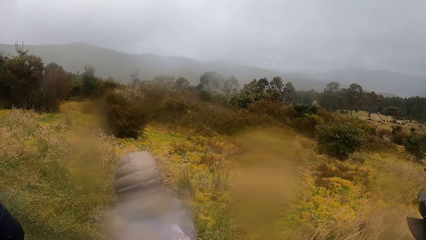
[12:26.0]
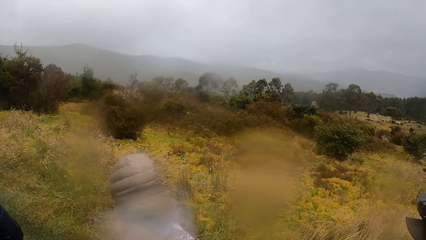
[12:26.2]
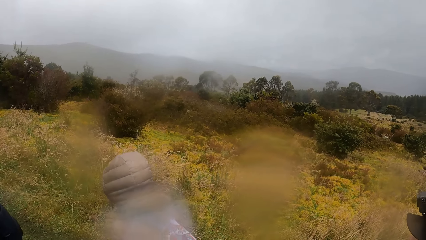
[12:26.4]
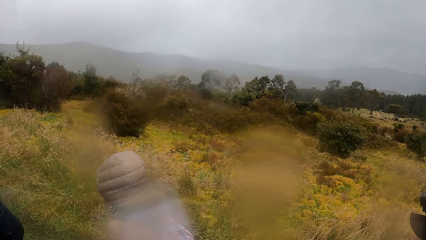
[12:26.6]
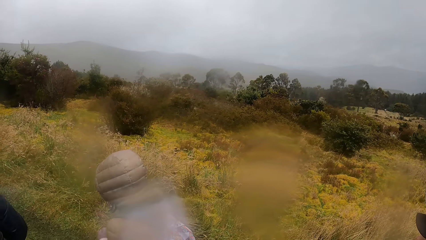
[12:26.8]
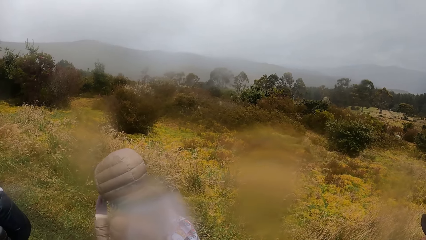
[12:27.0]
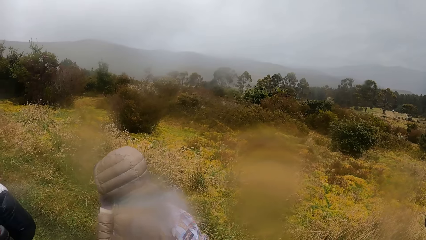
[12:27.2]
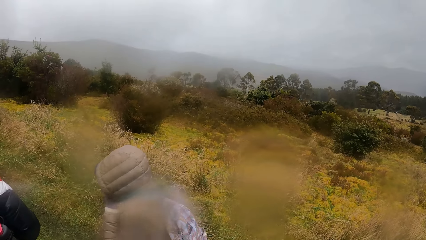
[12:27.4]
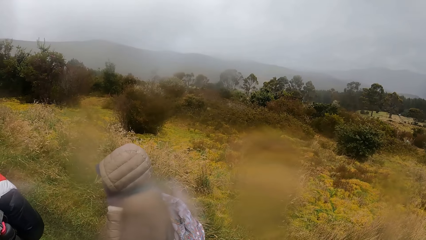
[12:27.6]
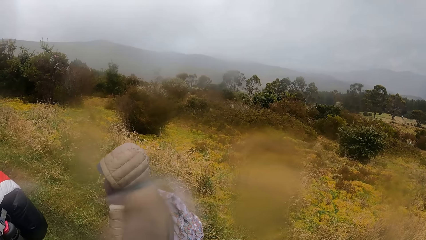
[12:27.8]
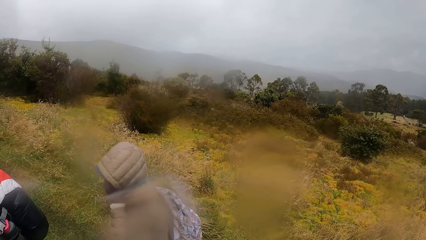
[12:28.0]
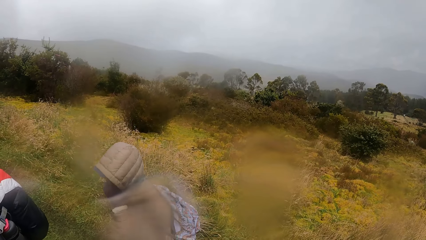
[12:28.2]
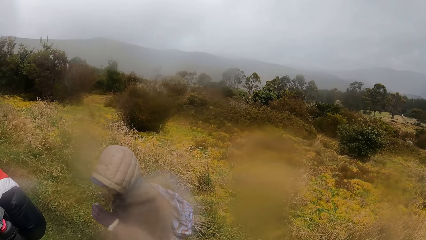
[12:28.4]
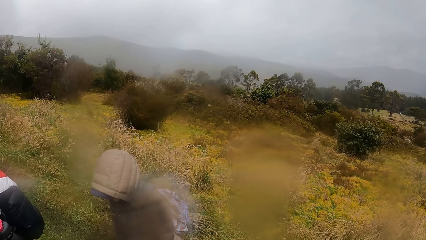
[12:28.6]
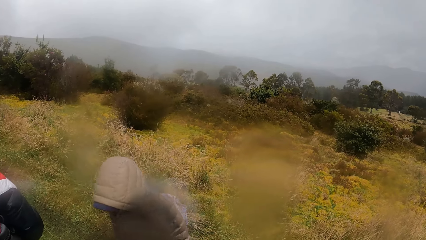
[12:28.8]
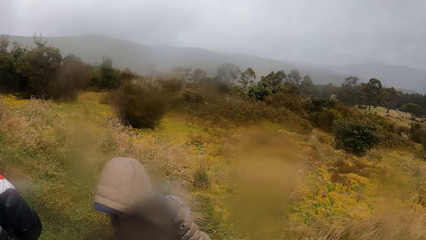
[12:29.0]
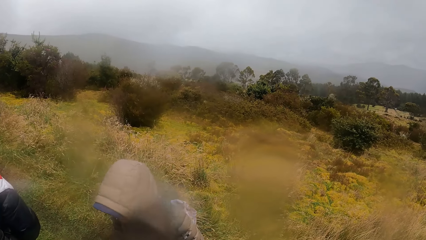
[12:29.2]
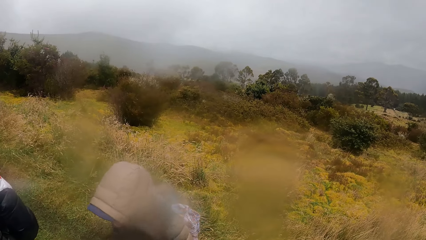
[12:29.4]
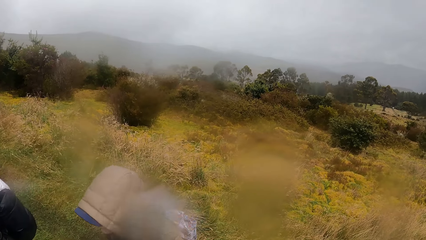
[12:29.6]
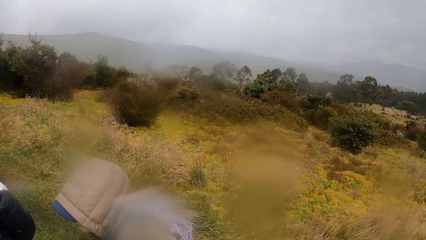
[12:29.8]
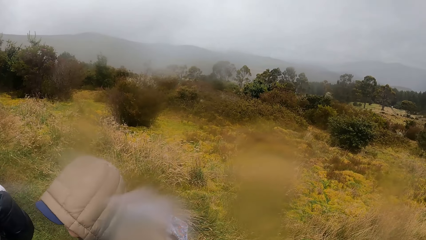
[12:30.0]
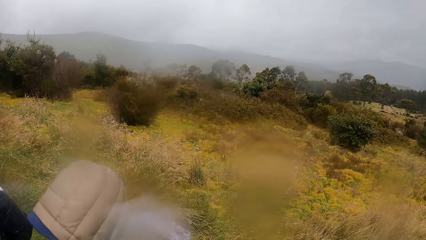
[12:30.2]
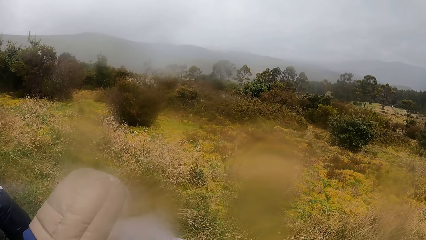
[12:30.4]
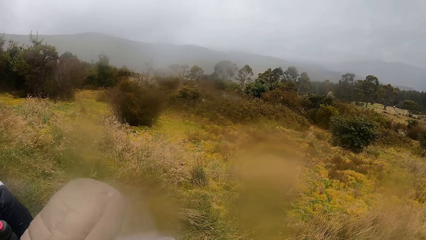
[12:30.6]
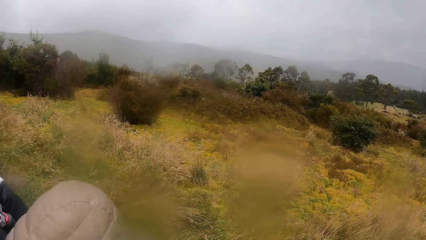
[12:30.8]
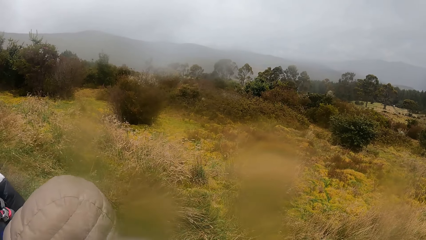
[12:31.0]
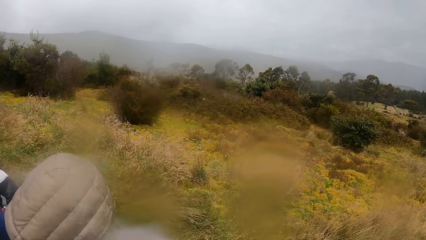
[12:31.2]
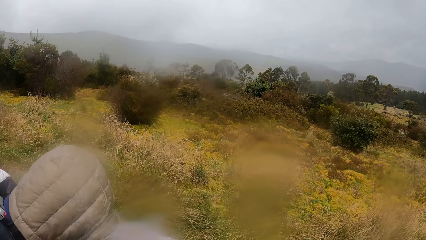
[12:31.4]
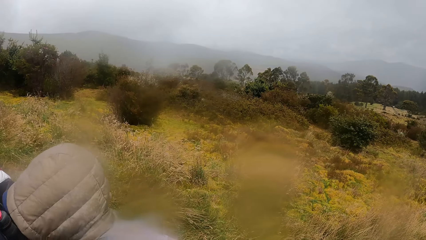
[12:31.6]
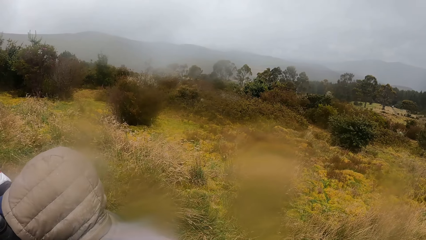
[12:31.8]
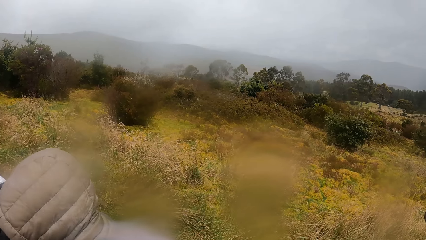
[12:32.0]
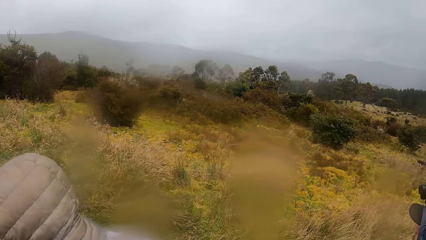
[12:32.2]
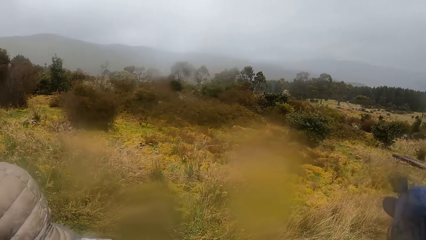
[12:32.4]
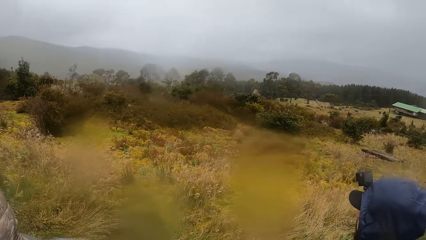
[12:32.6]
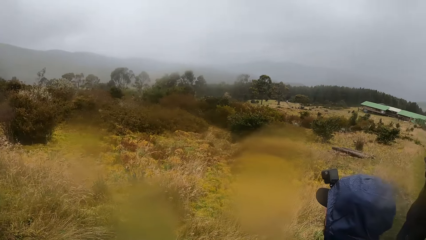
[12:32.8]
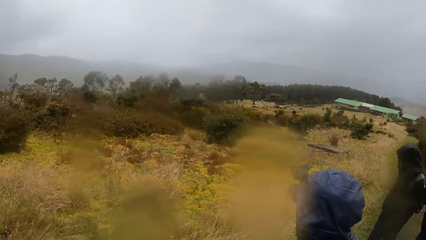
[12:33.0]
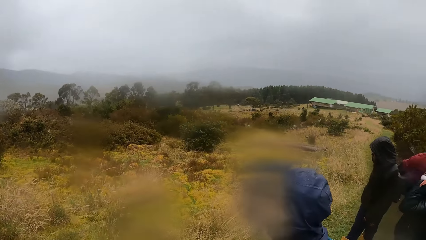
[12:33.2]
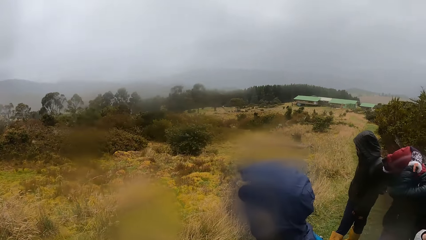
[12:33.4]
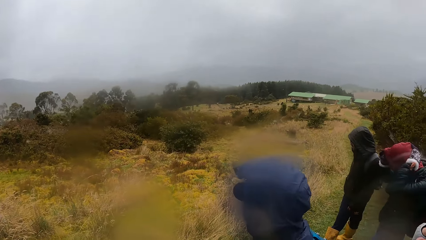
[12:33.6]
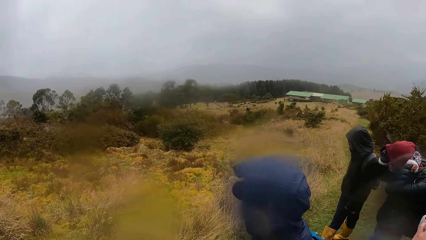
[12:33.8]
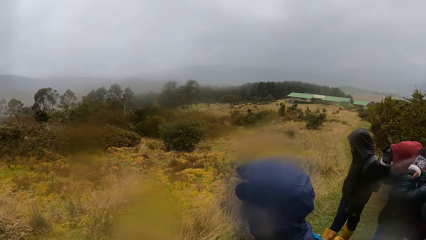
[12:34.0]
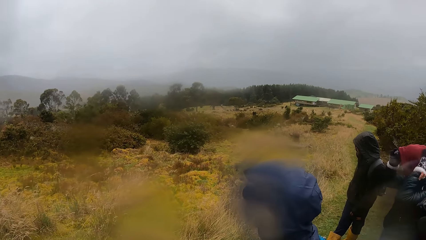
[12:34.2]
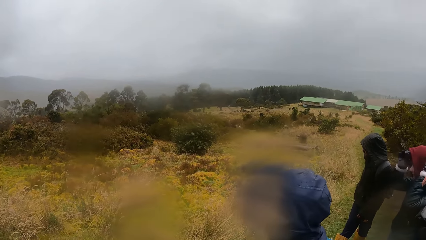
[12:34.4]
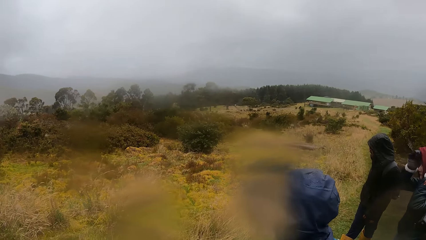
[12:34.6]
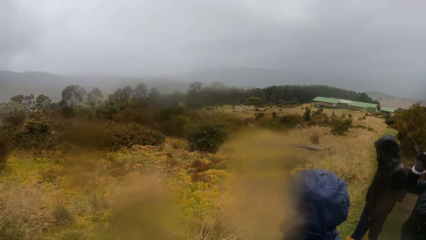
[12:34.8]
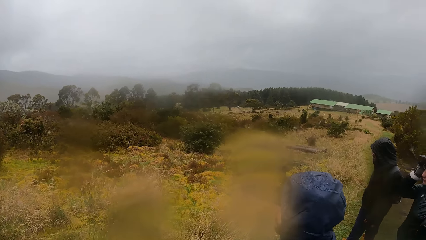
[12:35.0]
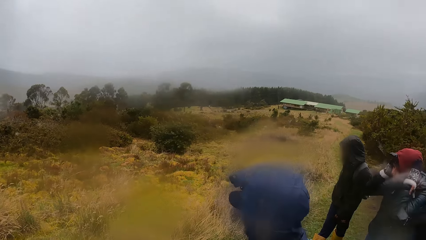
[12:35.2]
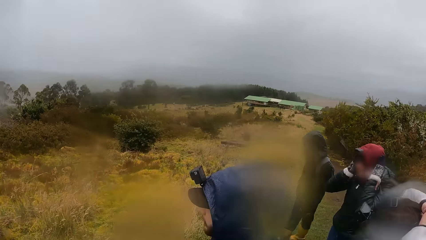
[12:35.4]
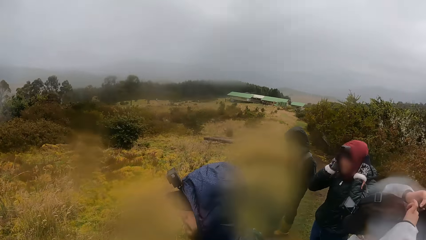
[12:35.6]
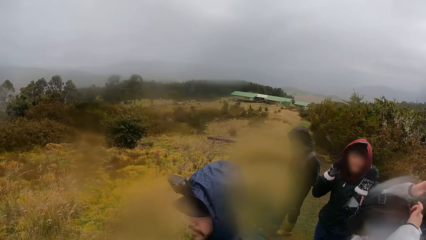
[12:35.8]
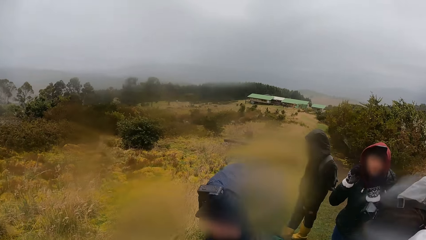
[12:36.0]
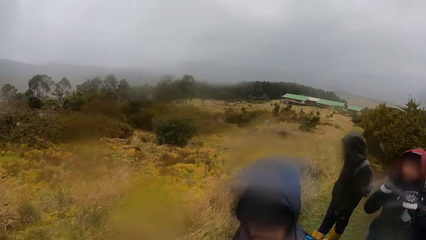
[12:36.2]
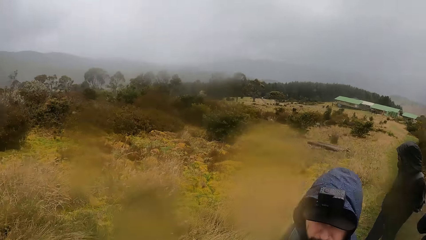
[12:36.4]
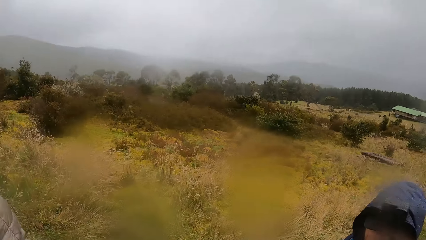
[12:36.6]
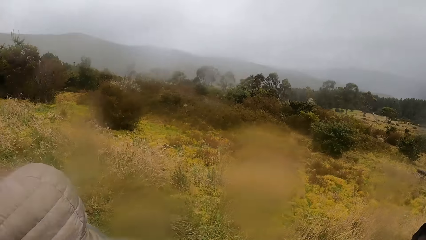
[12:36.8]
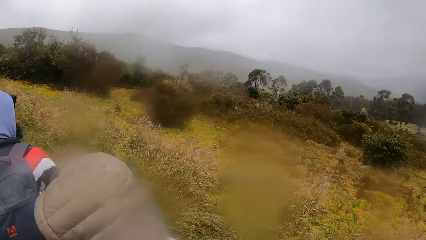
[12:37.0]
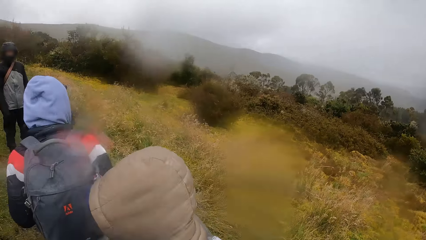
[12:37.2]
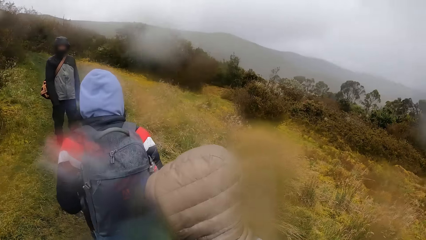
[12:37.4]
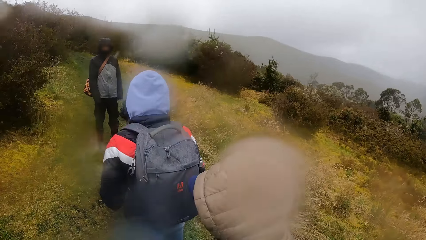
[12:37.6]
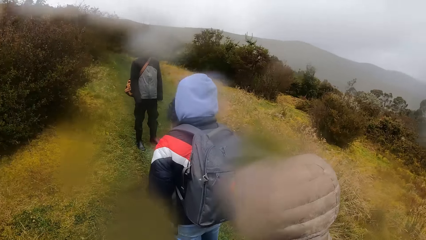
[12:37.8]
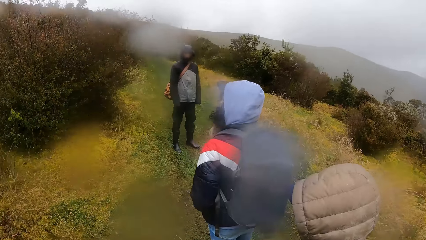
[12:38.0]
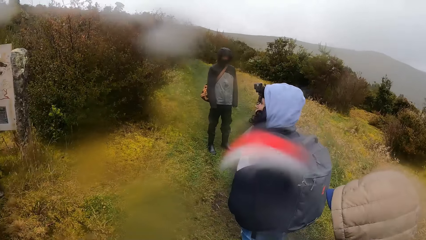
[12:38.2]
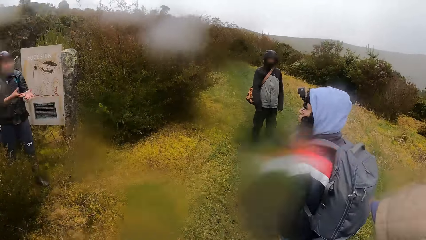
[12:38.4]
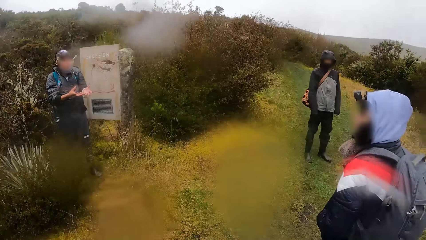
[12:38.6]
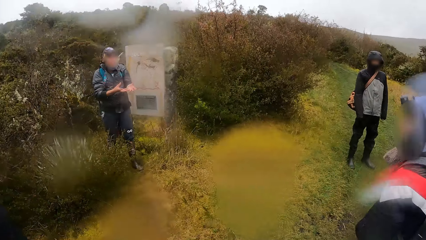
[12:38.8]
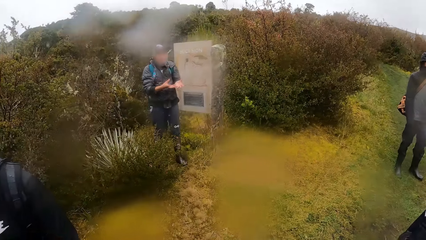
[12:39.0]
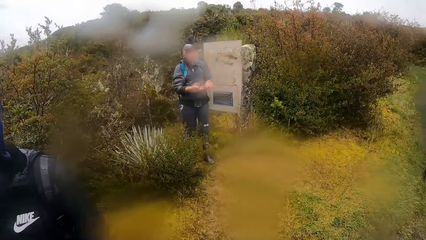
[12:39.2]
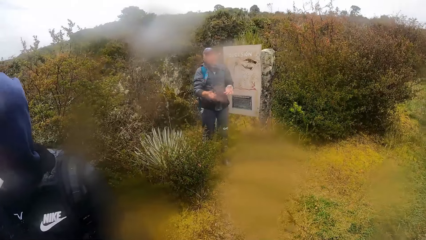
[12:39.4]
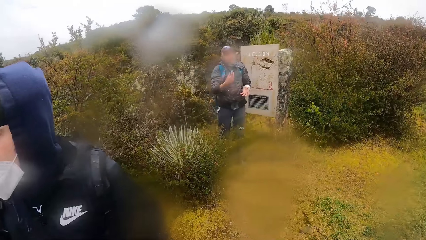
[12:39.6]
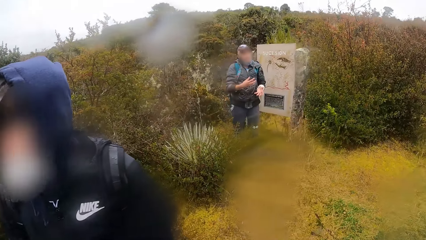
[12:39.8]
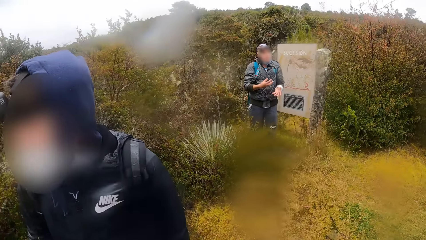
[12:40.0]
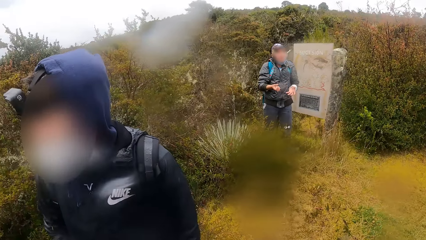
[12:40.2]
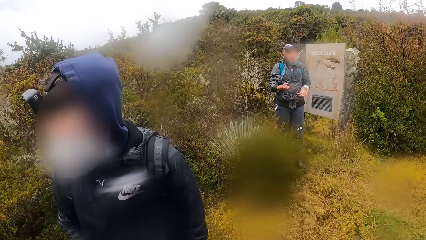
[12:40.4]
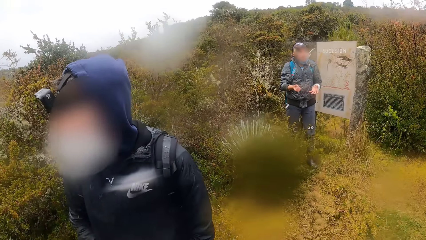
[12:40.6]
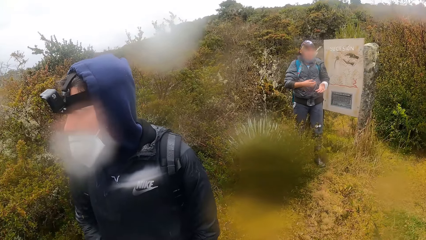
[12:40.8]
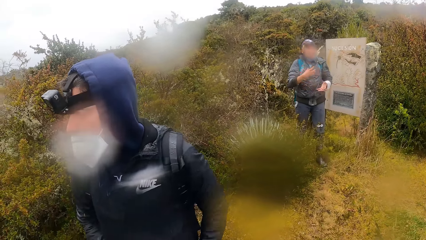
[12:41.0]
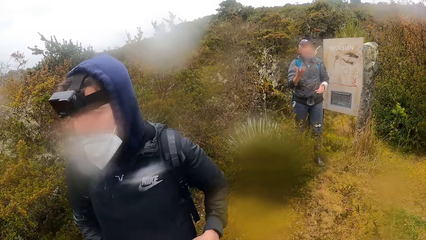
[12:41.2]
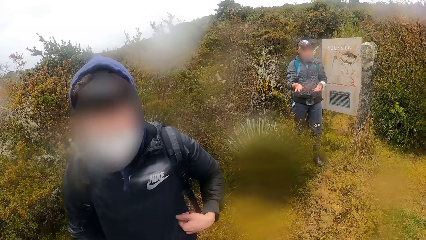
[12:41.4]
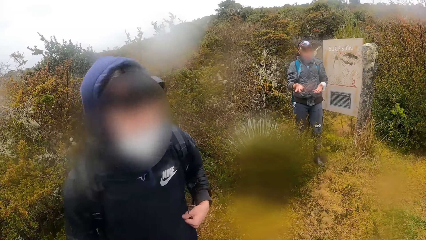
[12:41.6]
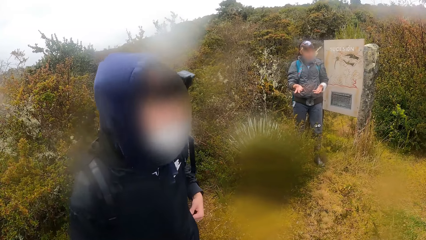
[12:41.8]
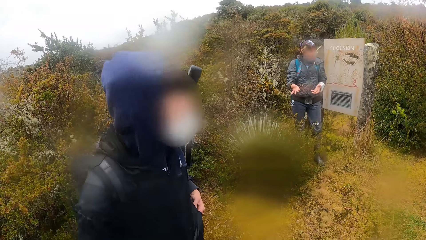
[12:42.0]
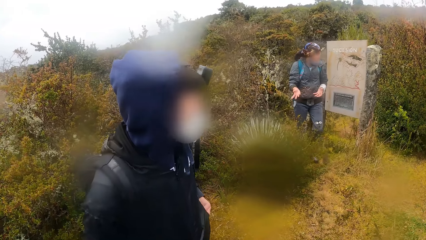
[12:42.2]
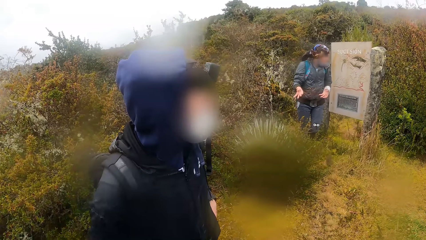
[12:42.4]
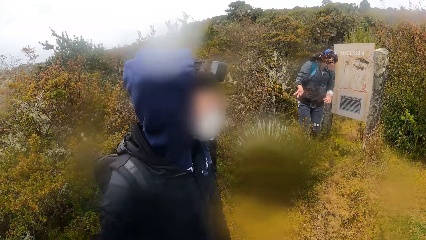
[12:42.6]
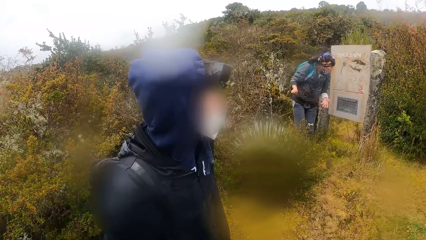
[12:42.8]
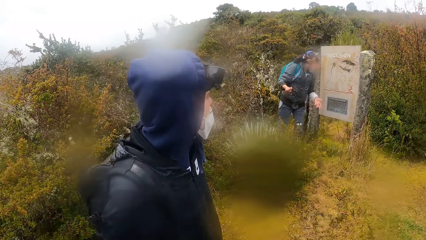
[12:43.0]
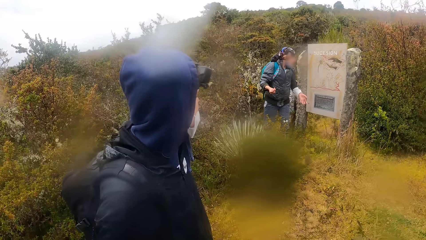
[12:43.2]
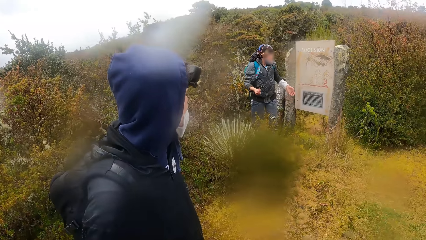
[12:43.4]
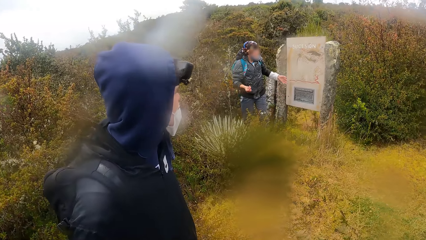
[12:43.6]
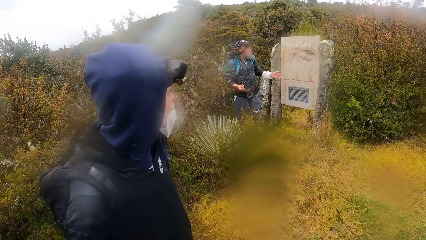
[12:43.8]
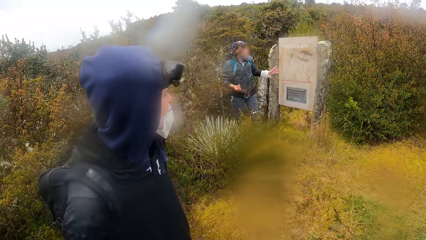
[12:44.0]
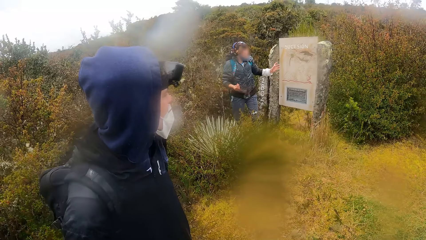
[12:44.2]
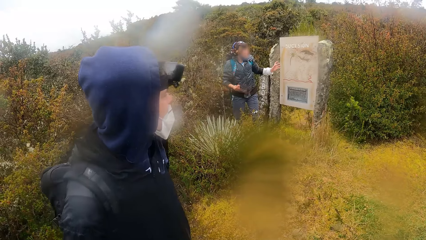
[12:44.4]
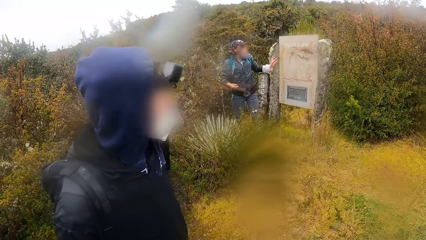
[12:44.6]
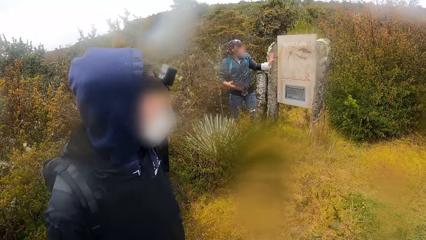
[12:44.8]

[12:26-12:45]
The woman adjusts her hoodie with her hands. The man makes hand gestures with his hands. The camera wearer focuses on the man. The other woman puts her left hand into her jacket's pocket.
